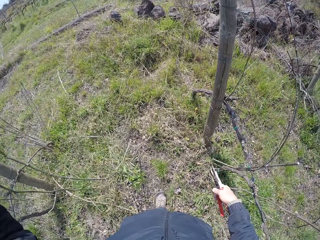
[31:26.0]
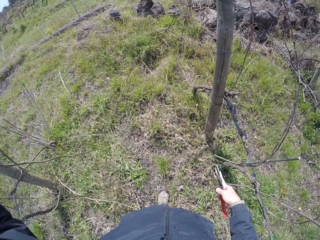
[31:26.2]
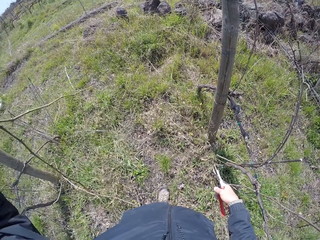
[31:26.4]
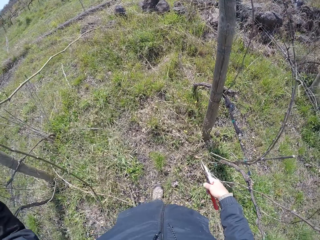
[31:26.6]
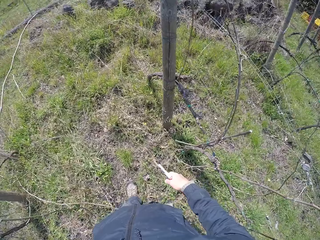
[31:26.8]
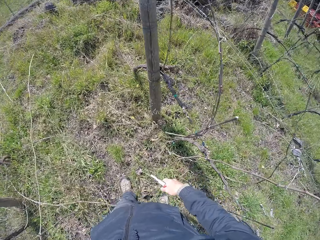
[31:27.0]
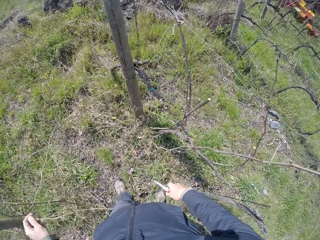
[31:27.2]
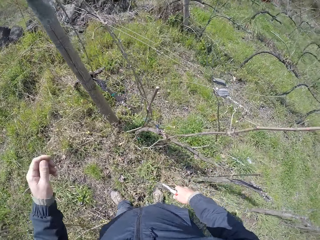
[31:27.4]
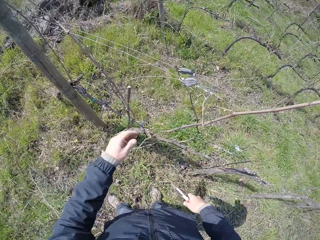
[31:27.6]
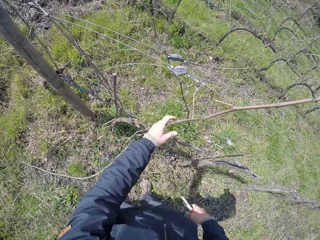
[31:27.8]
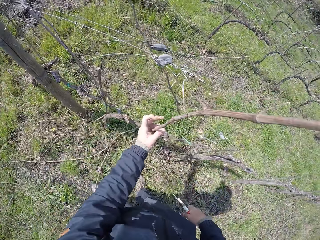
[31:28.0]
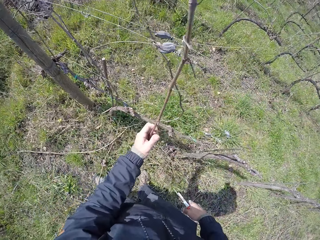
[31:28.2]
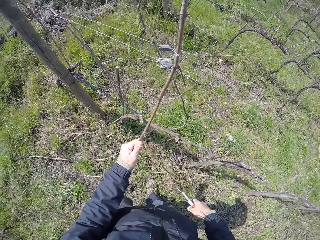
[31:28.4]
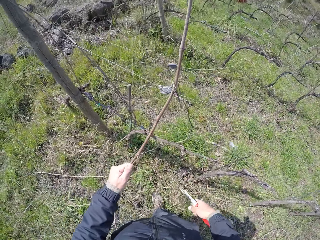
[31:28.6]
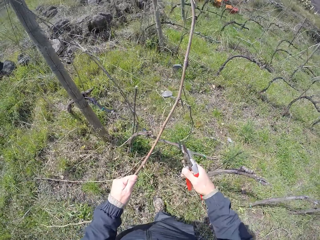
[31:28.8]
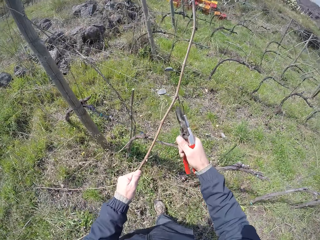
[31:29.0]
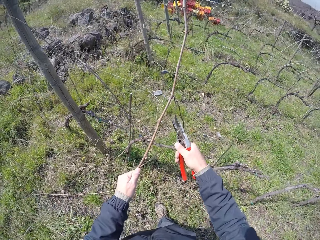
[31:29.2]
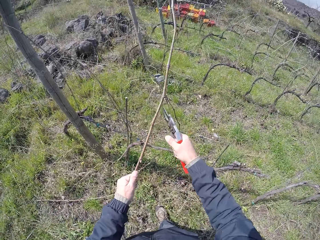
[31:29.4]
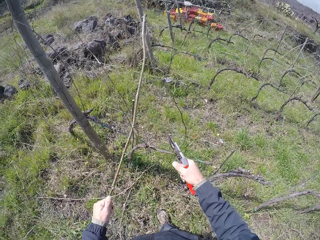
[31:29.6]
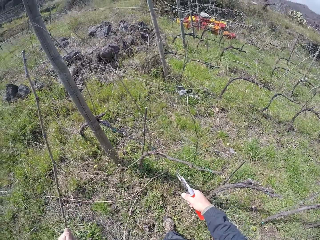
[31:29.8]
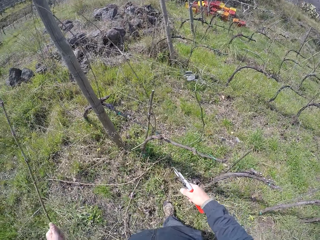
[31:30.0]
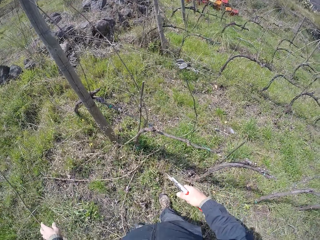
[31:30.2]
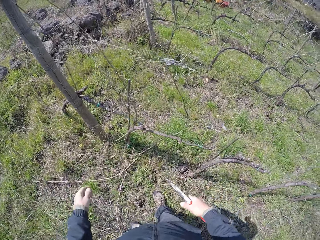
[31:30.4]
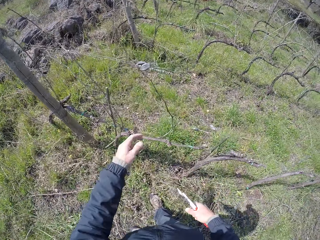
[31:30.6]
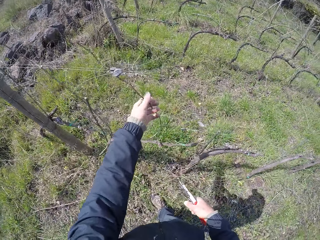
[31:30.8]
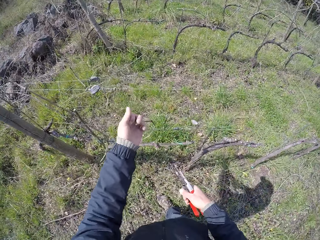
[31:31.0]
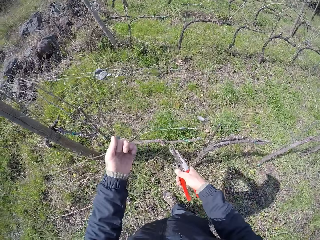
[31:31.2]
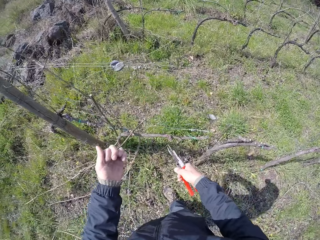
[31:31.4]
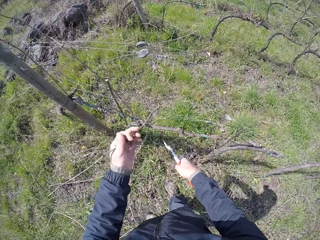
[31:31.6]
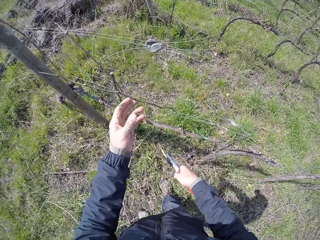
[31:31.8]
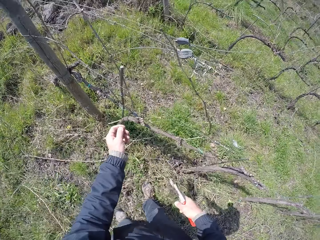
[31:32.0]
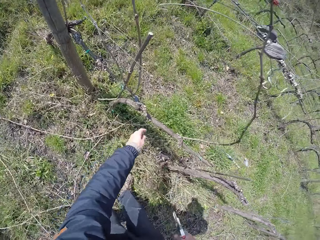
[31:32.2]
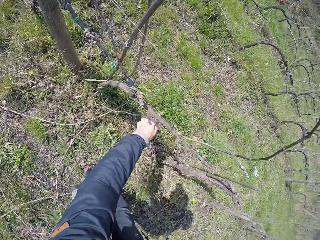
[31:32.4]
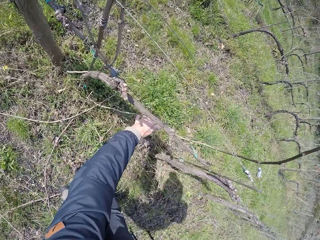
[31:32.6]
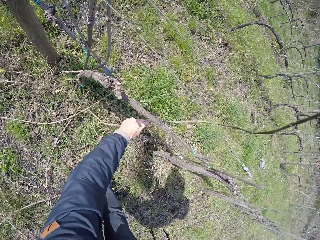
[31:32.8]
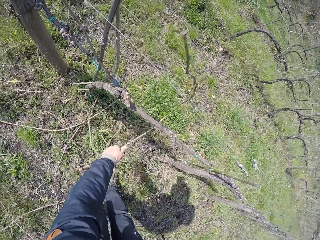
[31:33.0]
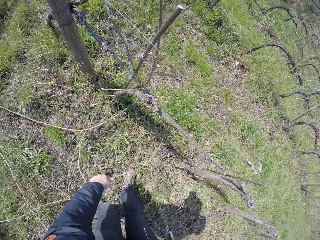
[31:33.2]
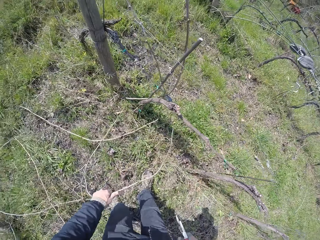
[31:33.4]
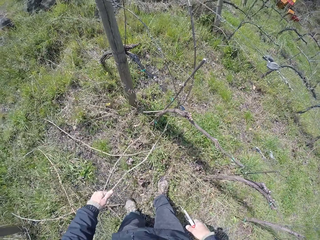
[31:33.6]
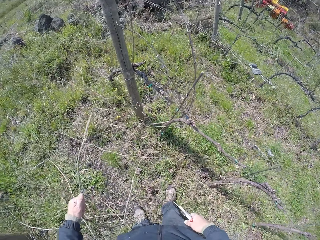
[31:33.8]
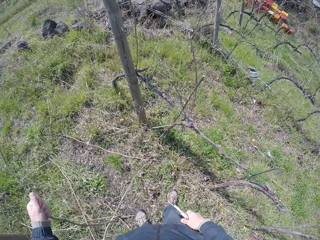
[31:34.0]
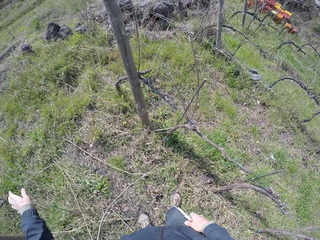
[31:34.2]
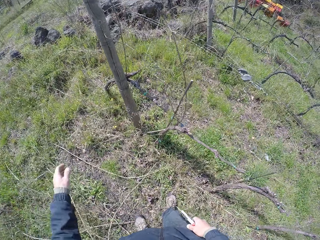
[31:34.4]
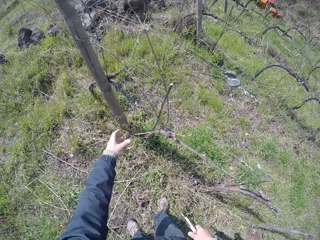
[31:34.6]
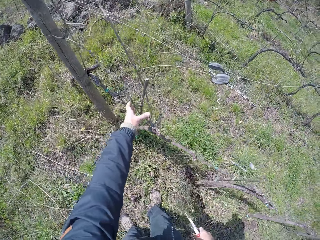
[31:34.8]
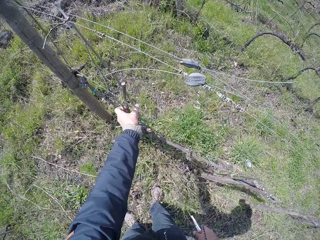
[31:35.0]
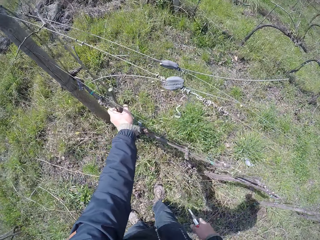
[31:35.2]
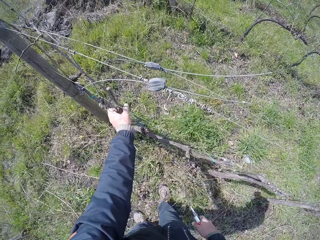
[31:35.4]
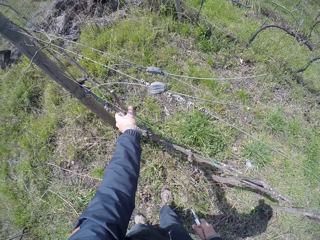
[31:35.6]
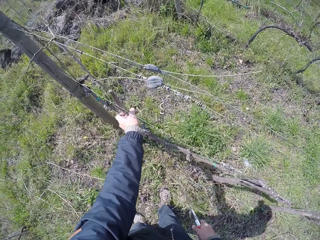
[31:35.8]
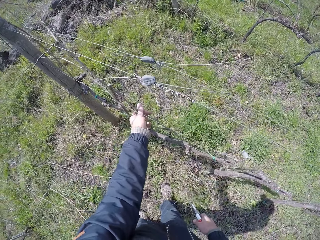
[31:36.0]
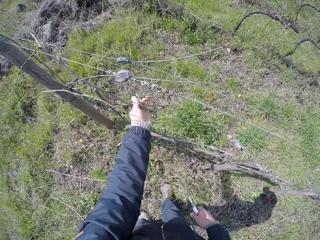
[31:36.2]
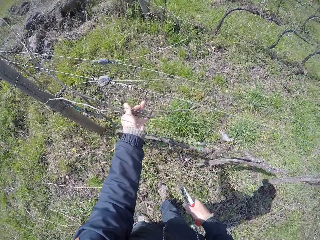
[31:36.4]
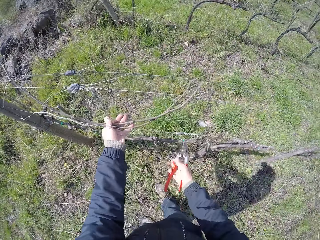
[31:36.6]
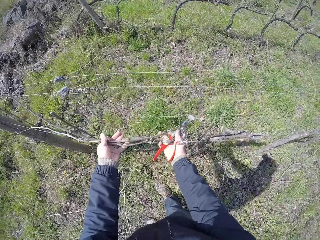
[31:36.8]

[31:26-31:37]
The camera wearer puts a dry branch on the ground. He grabs a twig from the barbed fence with his left hand. He cuts the twig with the pair of pliers in his right hand. He drops the twig on the ground with his left hand. He grabs a twig from the barbed fence with his left hand. He removes his left hand from the twig. He grabs the twig with his left hand. He drops the twig on the ground with his left hand. He grabs two twigs from the barbed fence with his left hand.

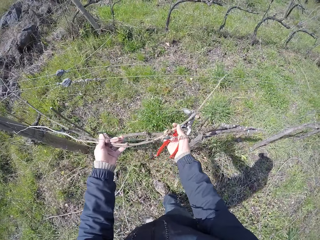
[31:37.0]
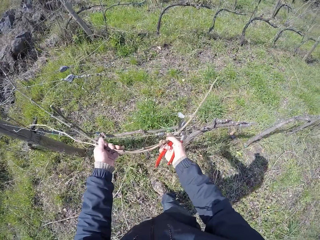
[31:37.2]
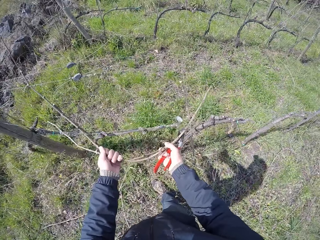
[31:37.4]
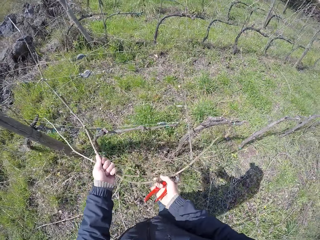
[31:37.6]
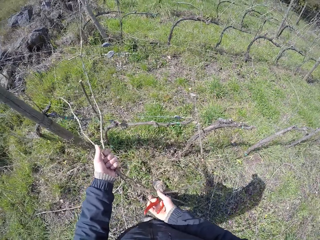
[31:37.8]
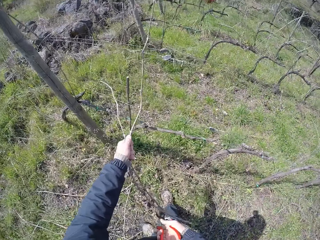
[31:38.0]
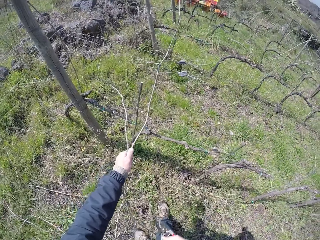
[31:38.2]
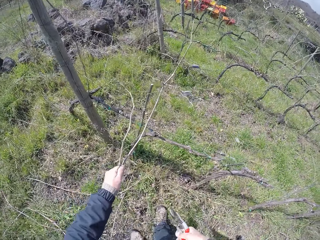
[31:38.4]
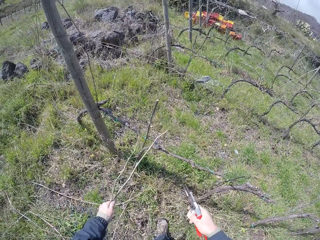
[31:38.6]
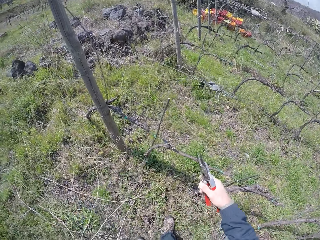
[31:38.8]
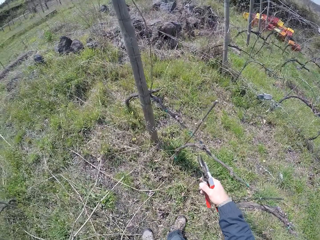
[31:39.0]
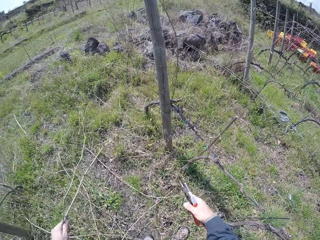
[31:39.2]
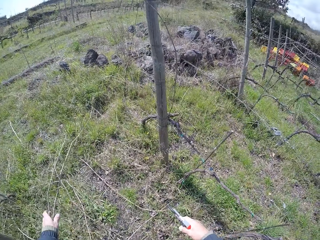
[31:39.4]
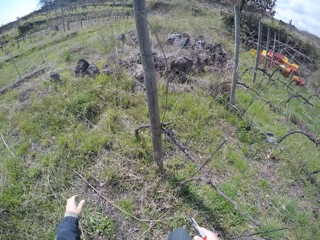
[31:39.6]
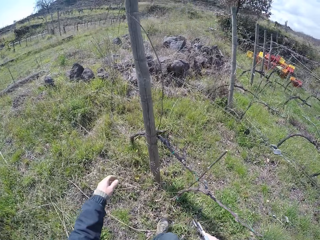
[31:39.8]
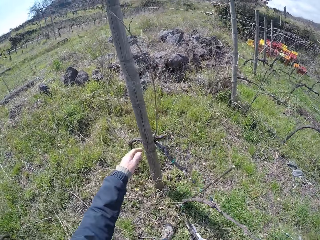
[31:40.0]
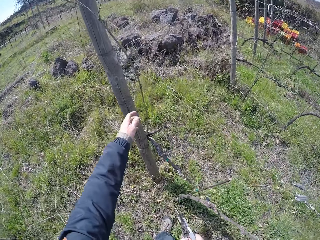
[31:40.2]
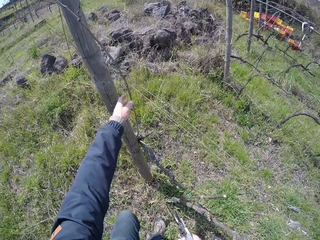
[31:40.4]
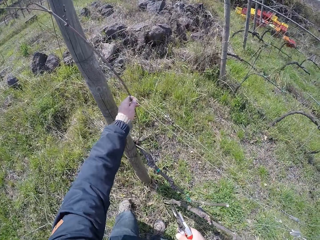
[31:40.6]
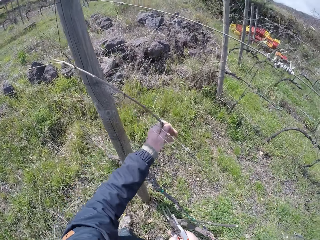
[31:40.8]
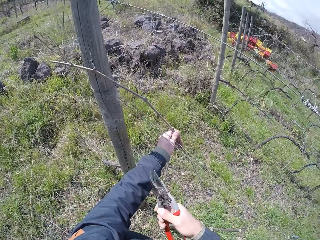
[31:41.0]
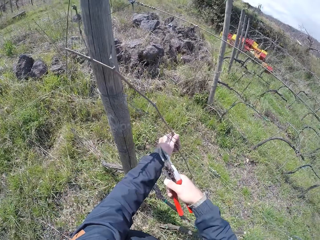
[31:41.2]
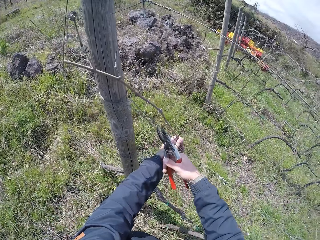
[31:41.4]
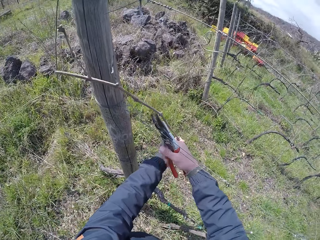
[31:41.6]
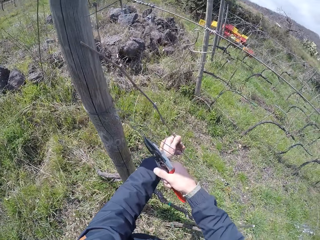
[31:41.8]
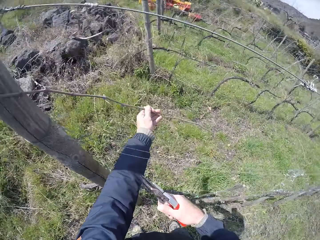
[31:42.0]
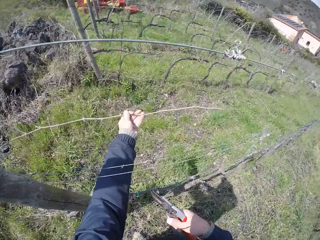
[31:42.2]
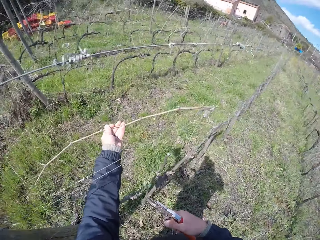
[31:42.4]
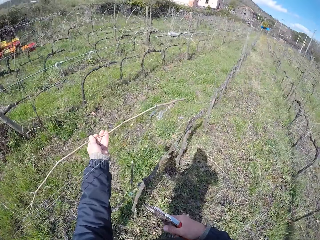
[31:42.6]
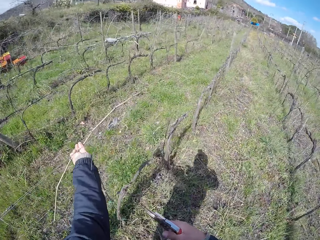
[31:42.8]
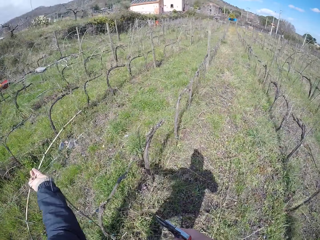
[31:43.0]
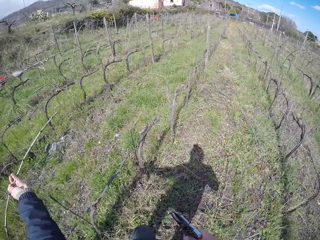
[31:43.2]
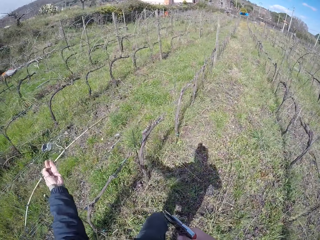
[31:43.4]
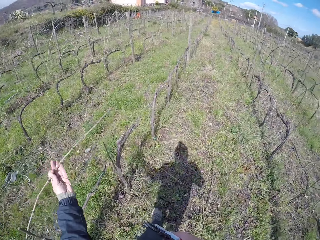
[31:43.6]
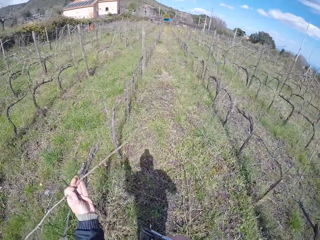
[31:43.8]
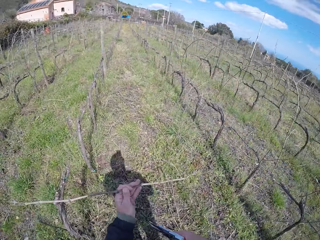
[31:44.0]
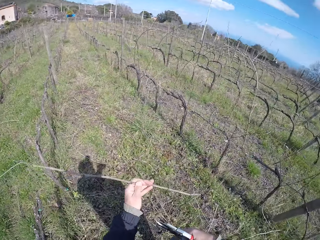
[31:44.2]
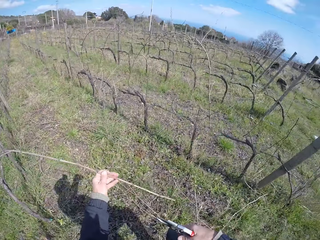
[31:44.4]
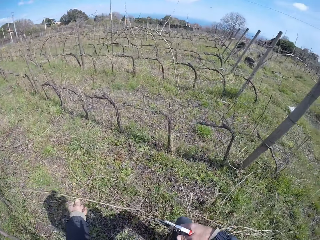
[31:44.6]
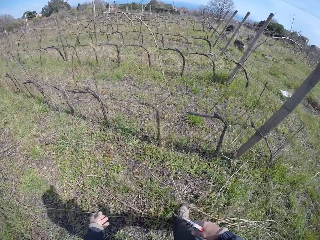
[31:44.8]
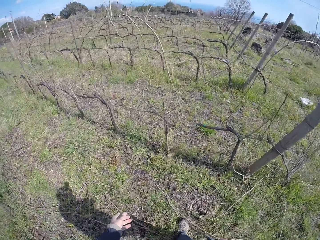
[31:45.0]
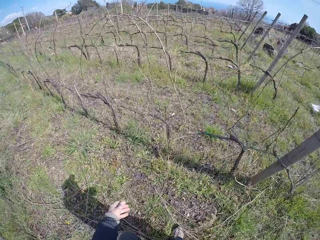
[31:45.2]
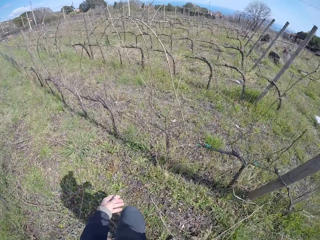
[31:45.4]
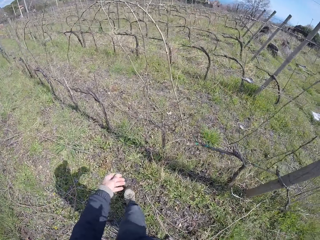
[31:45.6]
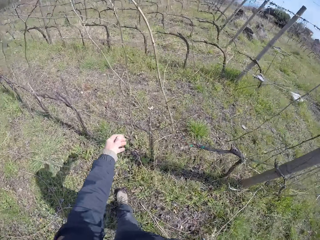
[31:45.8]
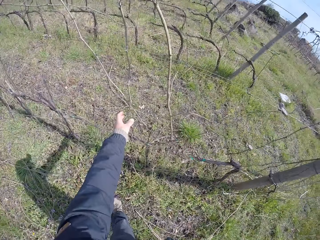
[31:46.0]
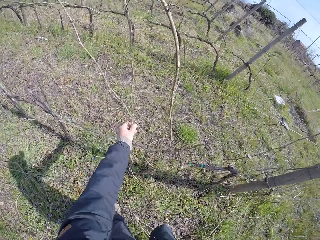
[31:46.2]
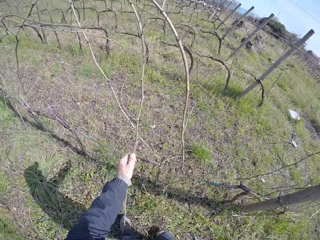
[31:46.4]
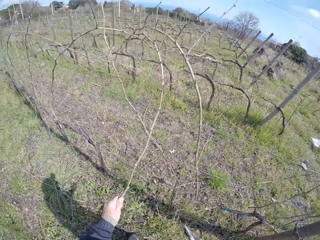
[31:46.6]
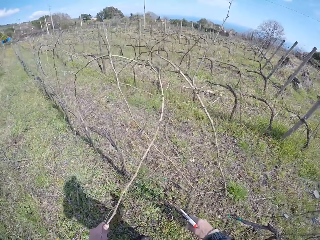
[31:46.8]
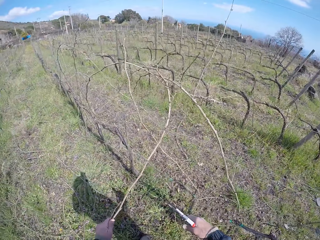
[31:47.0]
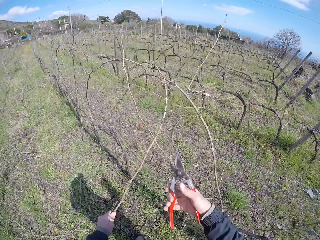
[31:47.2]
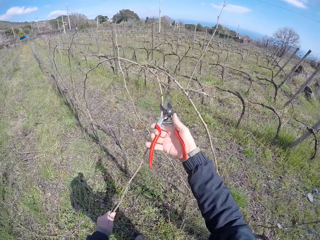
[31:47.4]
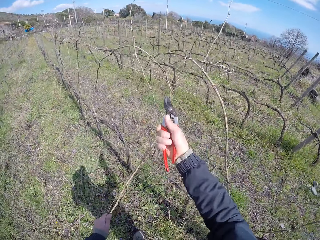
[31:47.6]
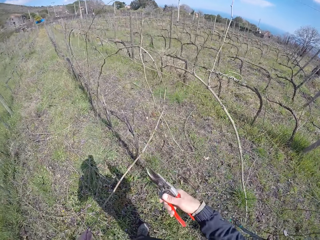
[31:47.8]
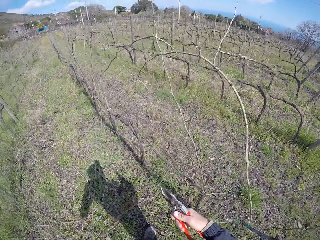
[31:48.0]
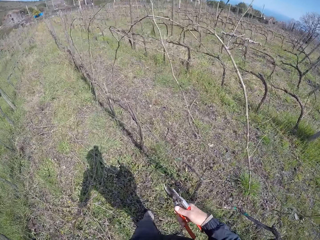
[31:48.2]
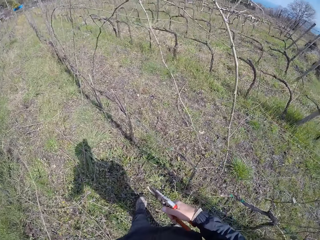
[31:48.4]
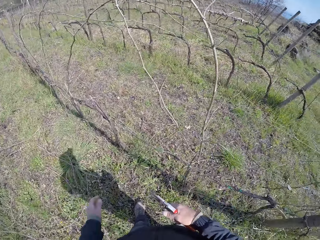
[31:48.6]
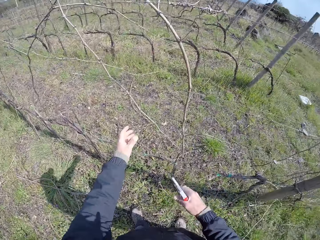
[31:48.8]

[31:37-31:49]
The camera wearer pulls the twigs with his left hand. He drops the twigs on the ground with his left hand. He grabs a twig from the barbed fence with his left hand. He cuts the twig with the pair of pliers in his right hand. He picks a dry branch on the fence. He drops the twig on the ground with his left hand. He pulls a stem from the fence with his left hand. He cuts the stem in his left hand with a wire cutter or pruning pliers in his right hand.
